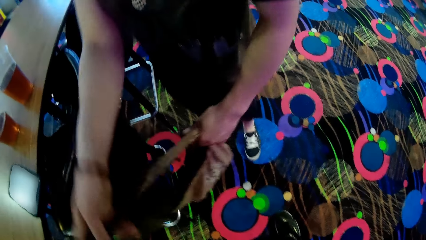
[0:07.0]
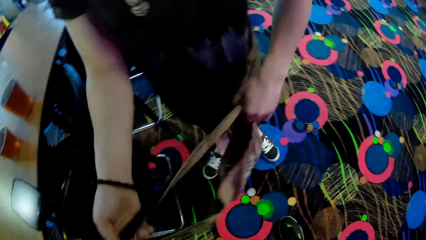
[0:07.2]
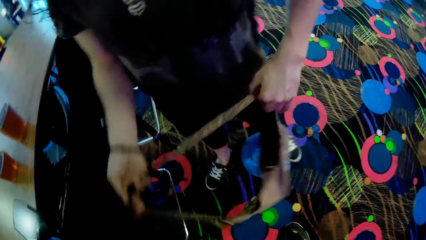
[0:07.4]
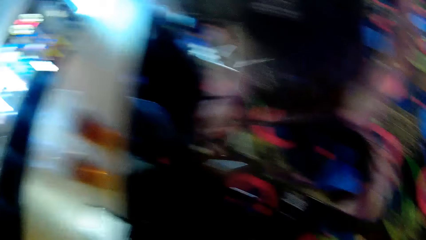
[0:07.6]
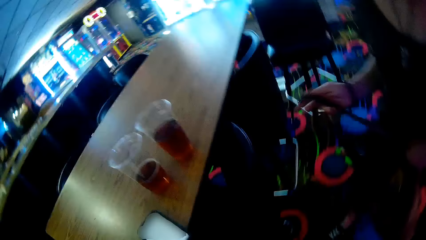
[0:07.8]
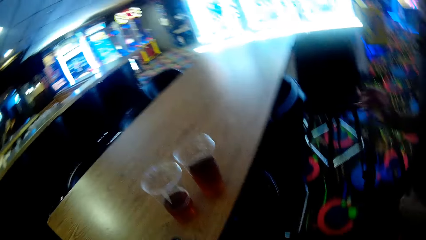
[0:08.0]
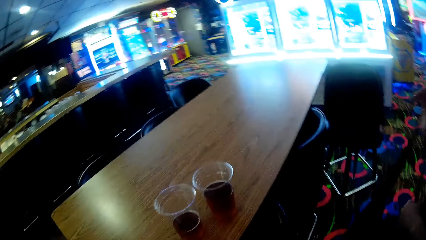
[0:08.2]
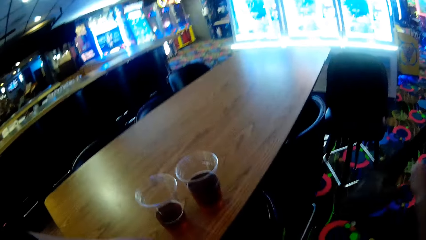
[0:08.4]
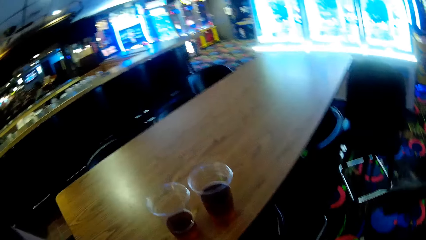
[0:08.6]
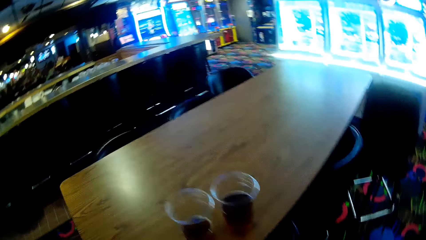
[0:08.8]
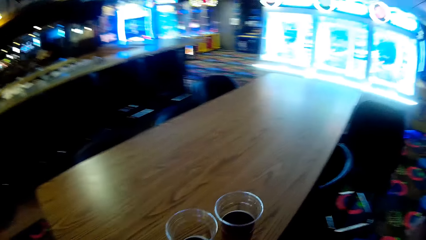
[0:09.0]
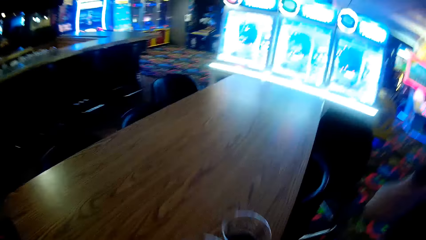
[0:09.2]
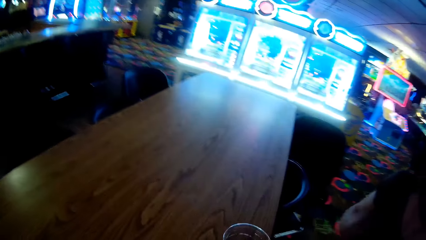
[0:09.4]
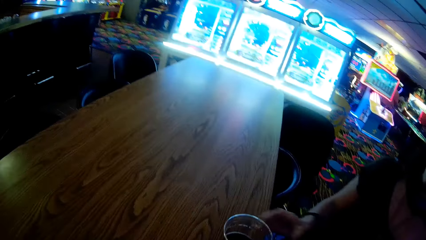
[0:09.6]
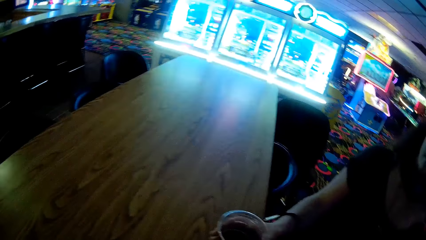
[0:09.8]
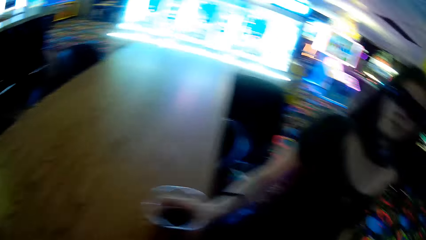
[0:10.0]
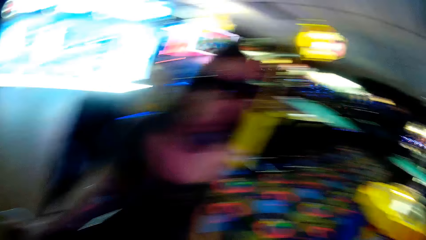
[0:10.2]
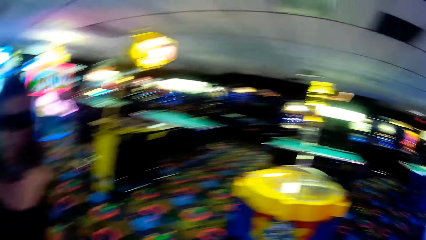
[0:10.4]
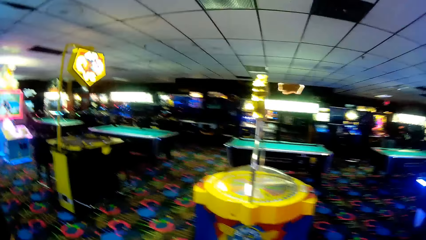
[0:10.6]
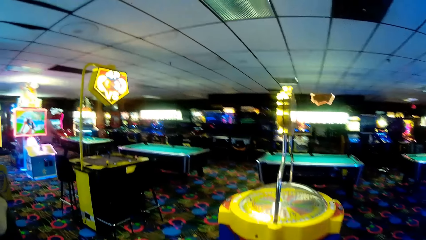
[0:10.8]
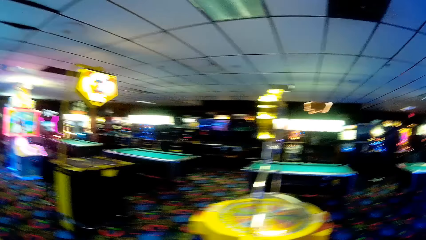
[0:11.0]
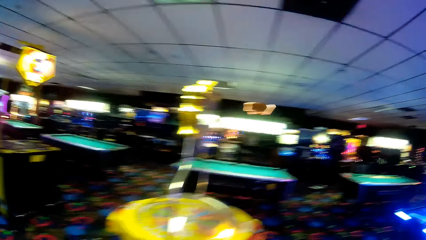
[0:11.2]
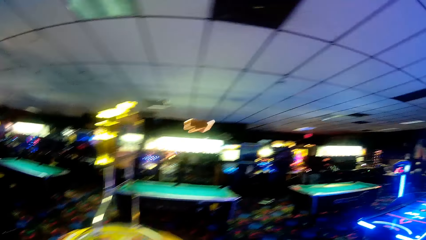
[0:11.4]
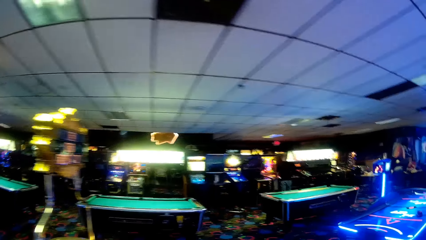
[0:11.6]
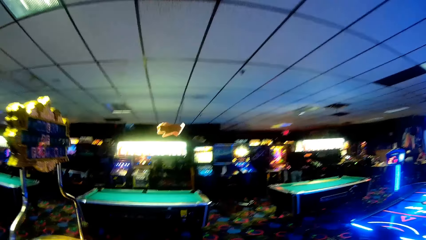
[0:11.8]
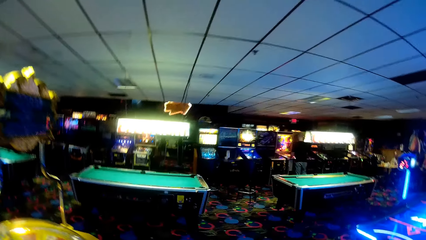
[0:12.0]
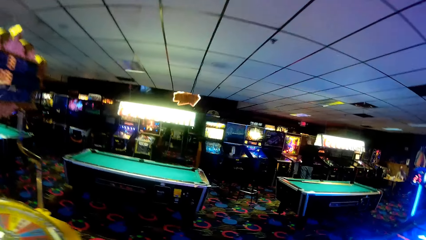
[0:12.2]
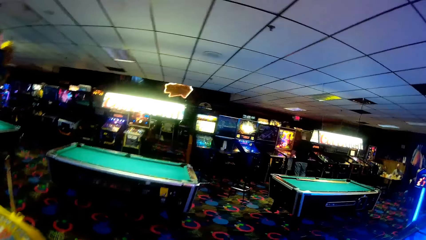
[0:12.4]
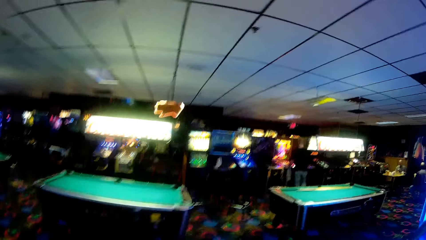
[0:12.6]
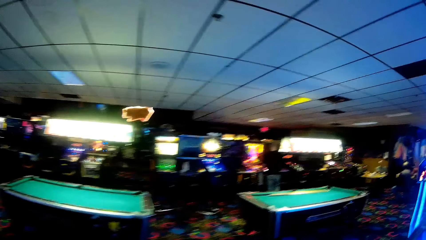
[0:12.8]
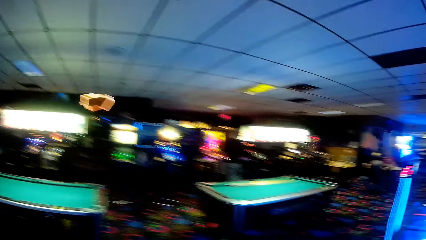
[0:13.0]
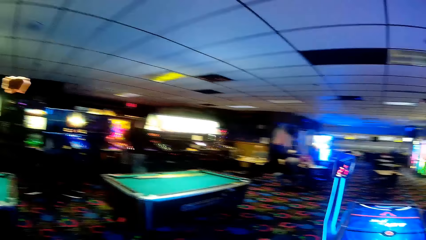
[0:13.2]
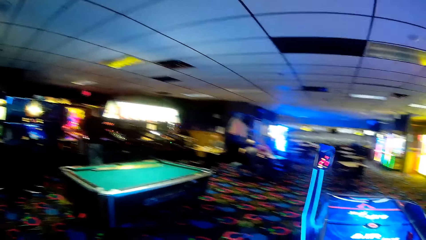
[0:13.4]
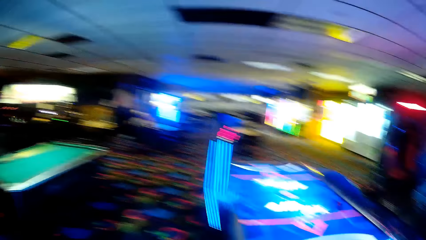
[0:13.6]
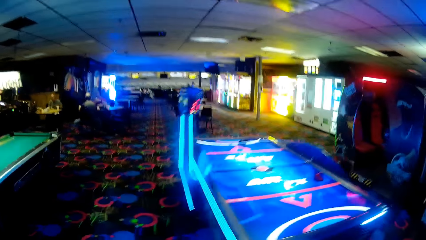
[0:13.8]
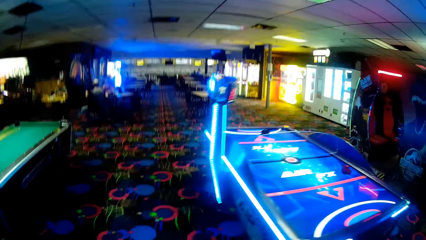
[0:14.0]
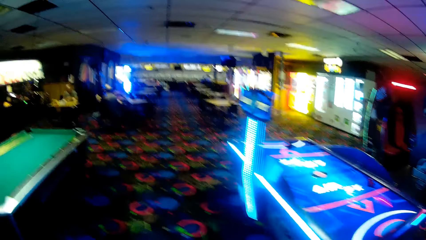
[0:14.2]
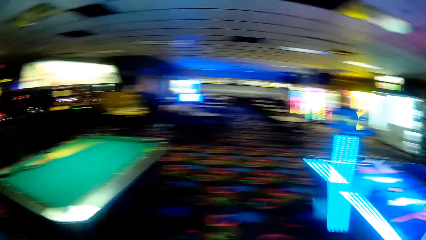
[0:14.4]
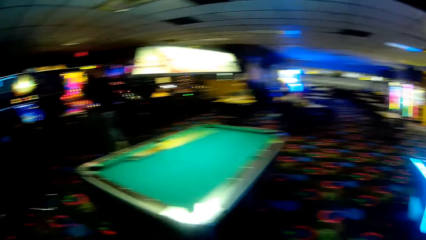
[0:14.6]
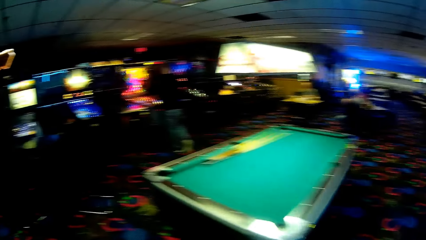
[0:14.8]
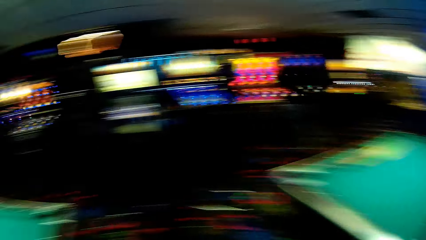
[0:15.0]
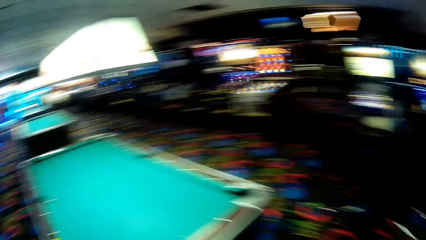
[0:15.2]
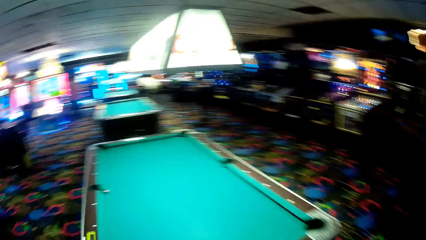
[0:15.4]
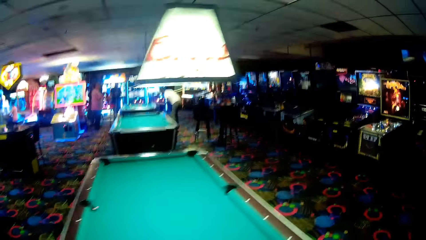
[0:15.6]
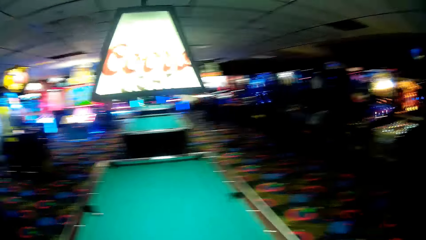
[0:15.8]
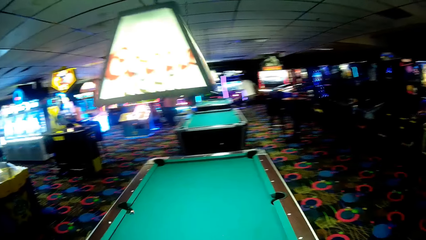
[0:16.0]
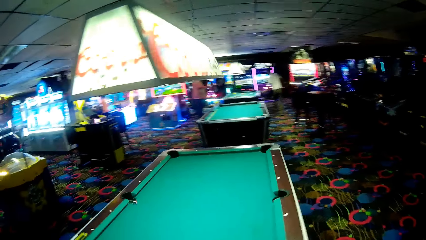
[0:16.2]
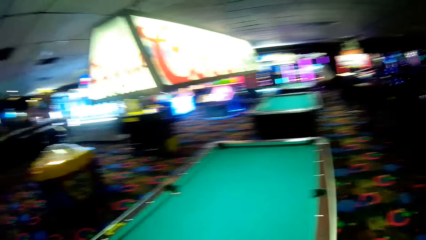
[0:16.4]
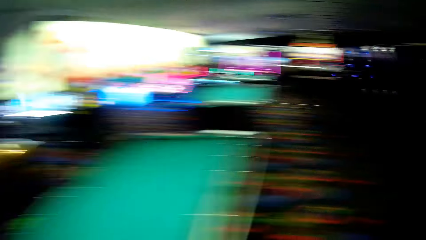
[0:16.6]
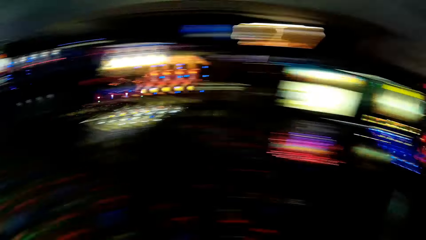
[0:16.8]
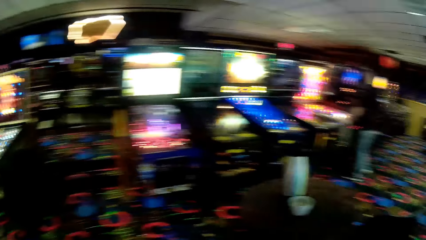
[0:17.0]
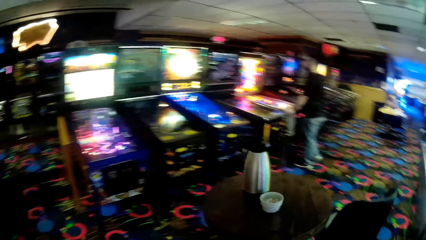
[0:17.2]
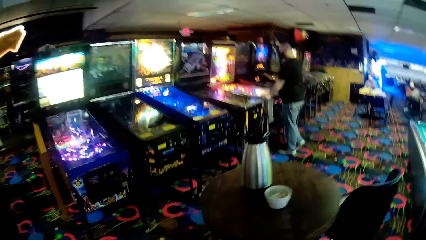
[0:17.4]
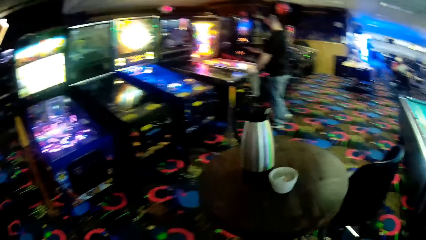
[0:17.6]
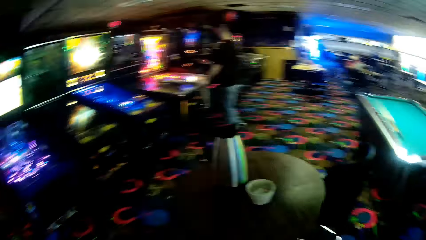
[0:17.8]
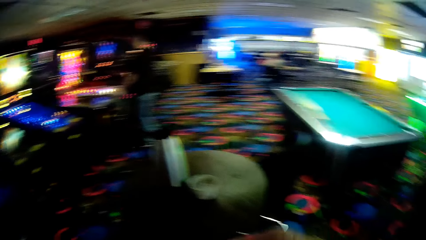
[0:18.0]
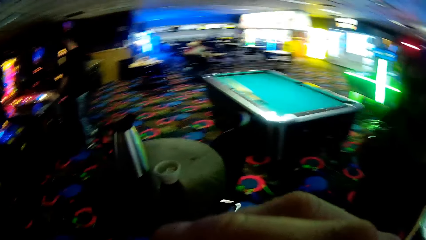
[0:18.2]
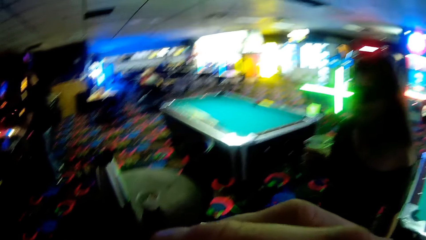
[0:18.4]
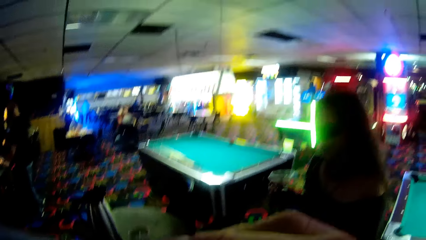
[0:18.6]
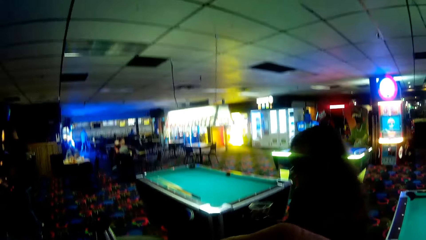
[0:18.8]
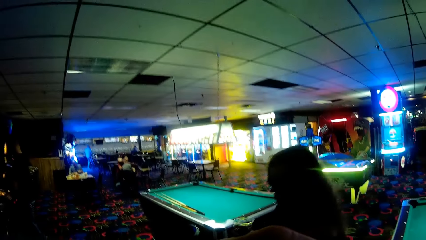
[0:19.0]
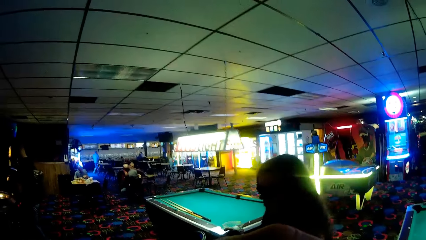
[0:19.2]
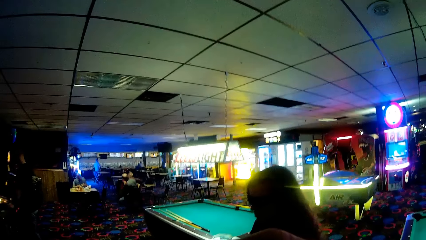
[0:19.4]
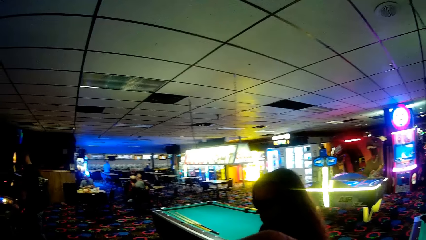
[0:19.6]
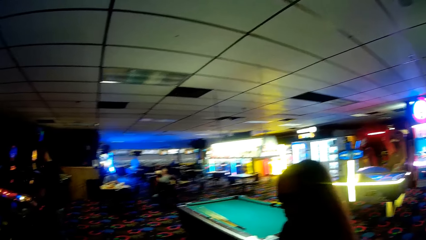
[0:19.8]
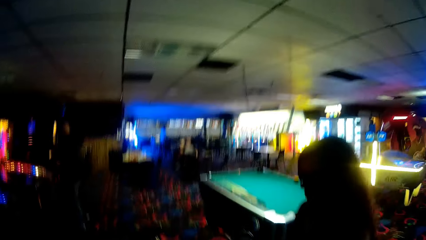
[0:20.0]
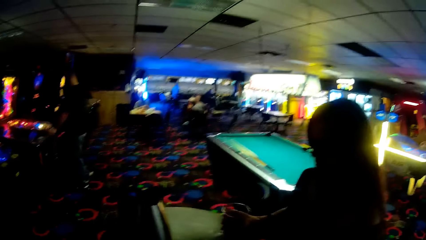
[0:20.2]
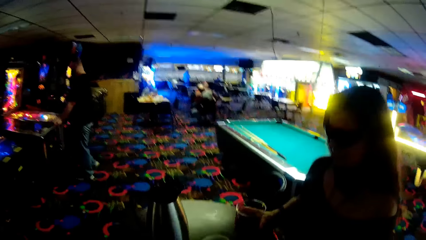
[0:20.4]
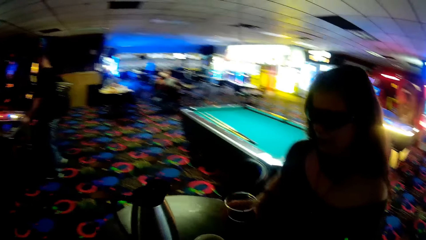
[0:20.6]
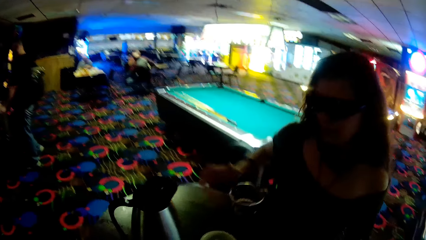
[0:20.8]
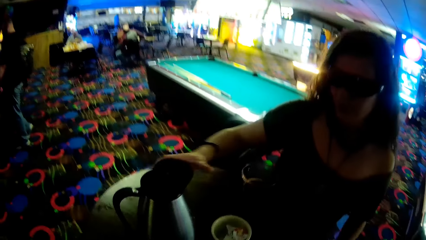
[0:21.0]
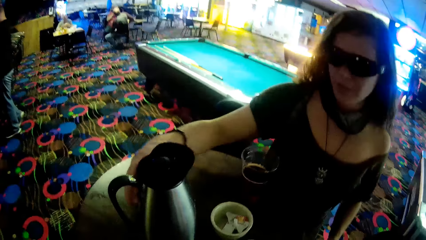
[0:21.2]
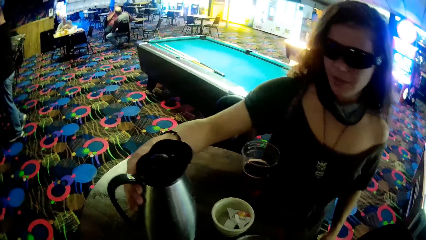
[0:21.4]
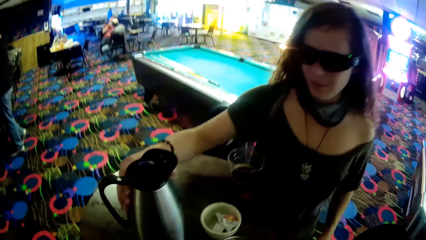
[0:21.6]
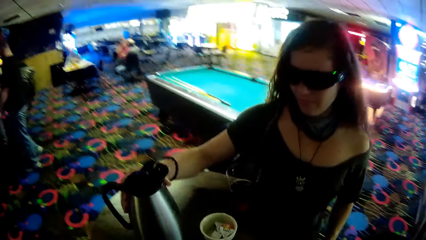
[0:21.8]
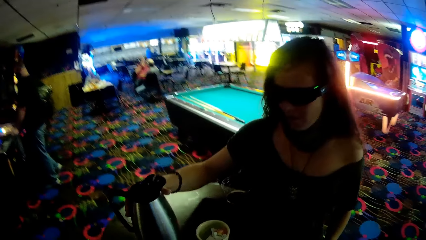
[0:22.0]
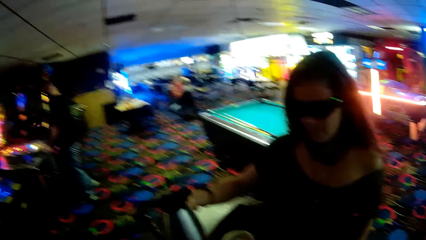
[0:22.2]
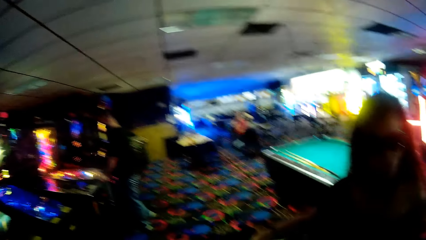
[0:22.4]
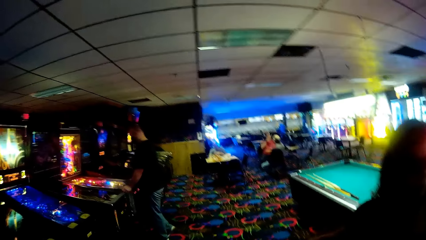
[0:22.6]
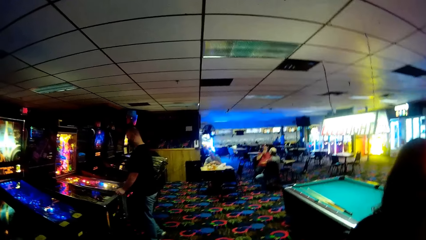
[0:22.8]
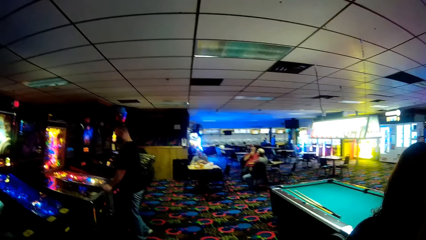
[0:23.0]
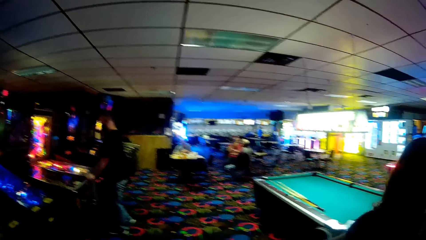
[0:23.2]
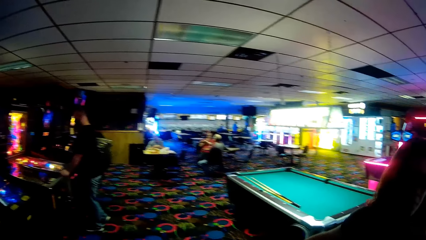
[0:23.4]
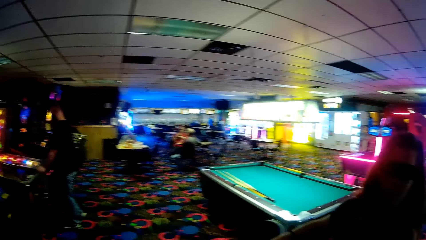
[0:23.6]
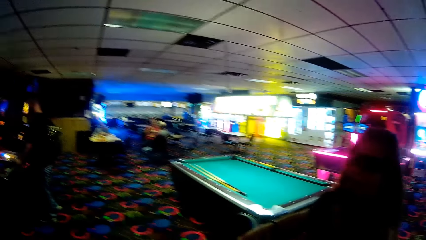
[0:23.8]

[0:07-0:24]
A woman hangs the bag on the shoulder. The woman takes her bag. She picks the drink on the table. The camera wearer walks towards the pool table in the casino. The woman walks in the casino. She walks towards the table, places the drink on the table, holds the kettle and touches the thermos.
